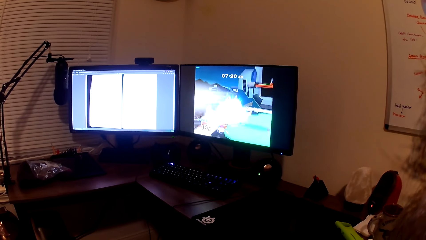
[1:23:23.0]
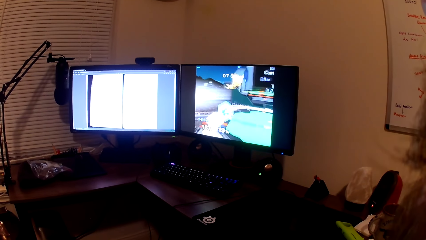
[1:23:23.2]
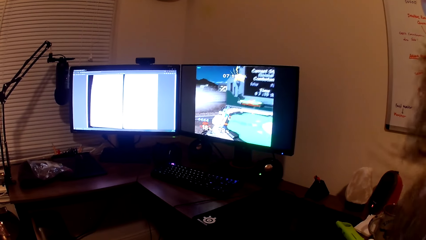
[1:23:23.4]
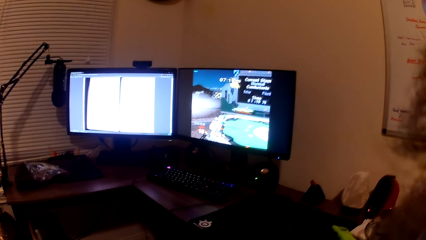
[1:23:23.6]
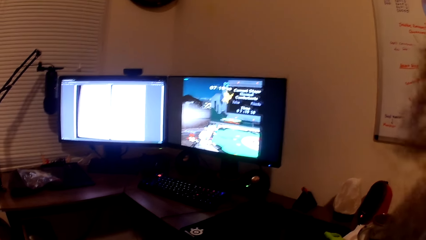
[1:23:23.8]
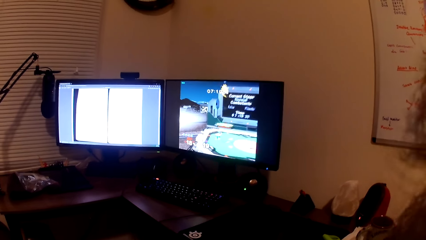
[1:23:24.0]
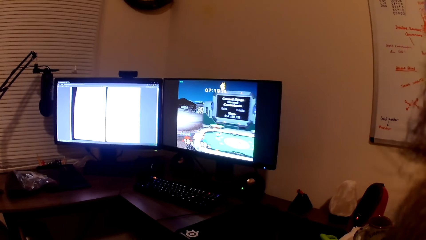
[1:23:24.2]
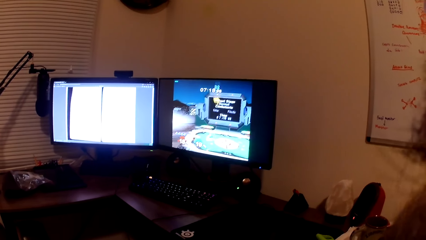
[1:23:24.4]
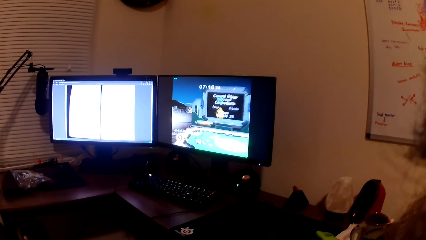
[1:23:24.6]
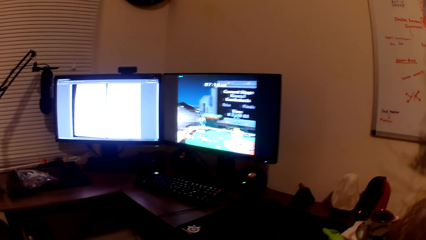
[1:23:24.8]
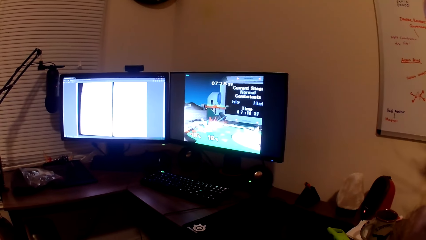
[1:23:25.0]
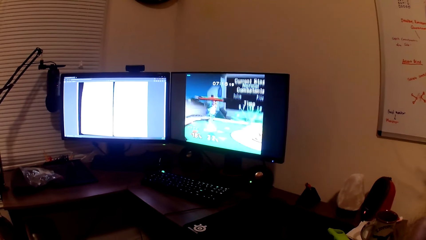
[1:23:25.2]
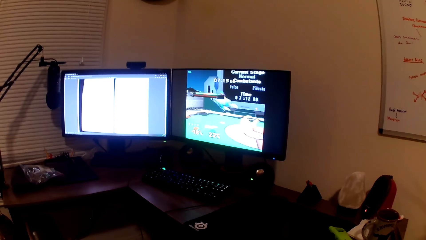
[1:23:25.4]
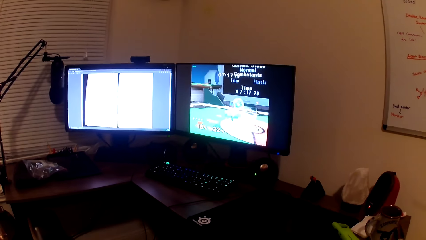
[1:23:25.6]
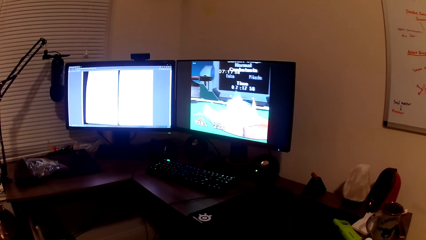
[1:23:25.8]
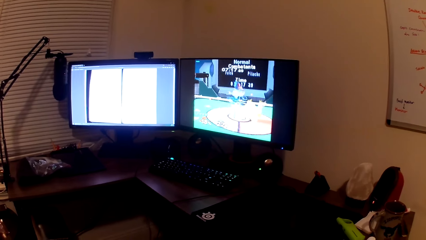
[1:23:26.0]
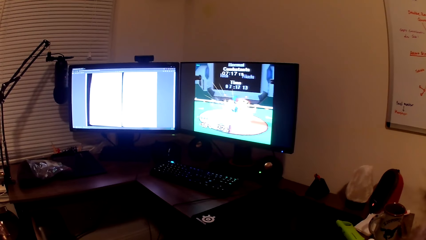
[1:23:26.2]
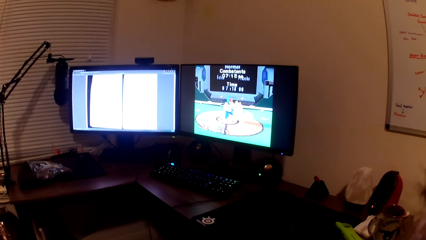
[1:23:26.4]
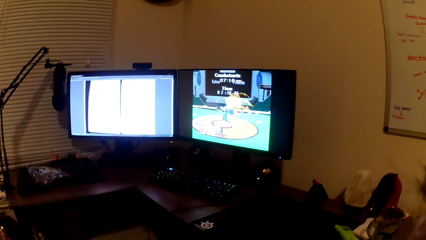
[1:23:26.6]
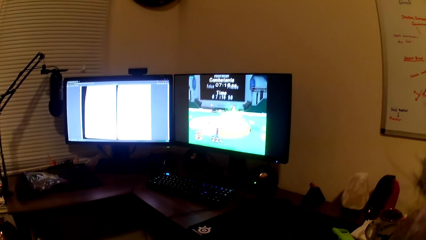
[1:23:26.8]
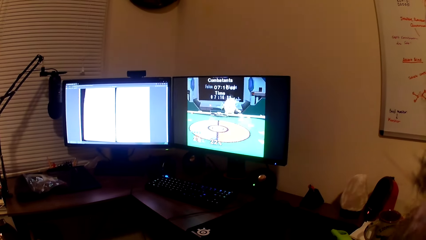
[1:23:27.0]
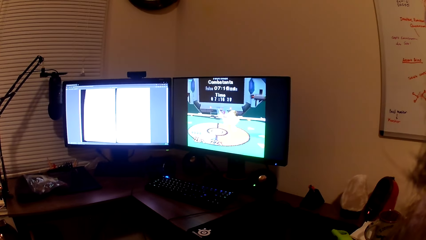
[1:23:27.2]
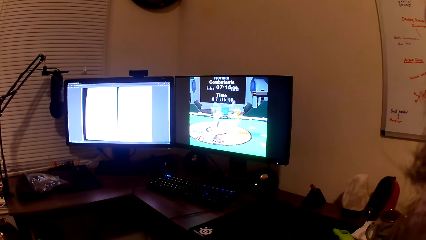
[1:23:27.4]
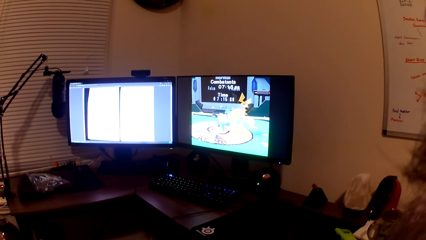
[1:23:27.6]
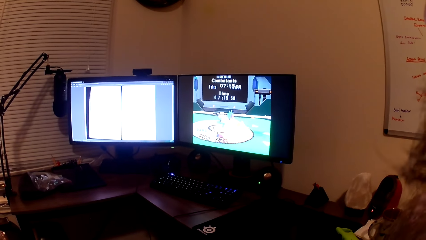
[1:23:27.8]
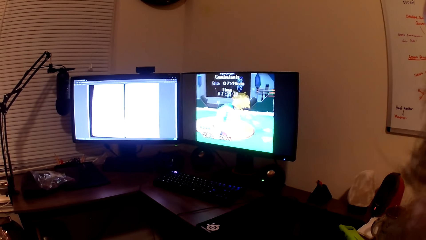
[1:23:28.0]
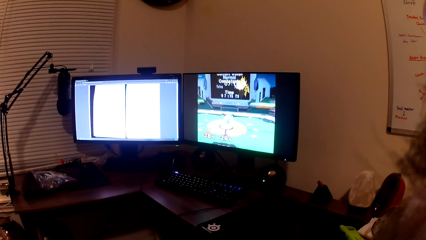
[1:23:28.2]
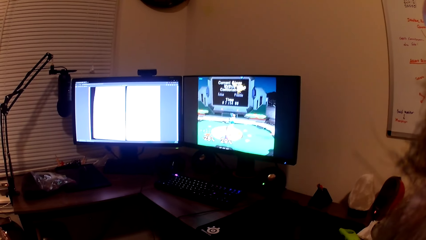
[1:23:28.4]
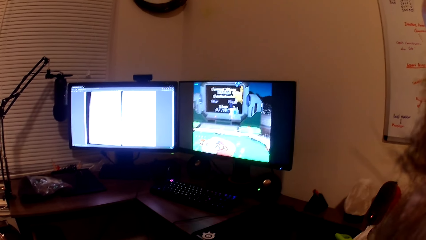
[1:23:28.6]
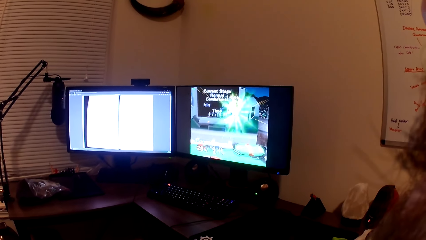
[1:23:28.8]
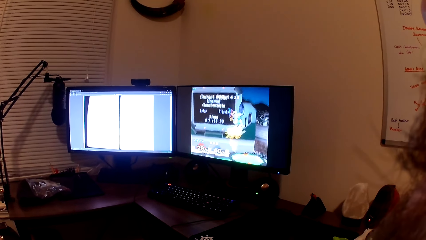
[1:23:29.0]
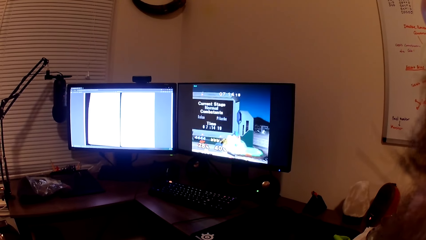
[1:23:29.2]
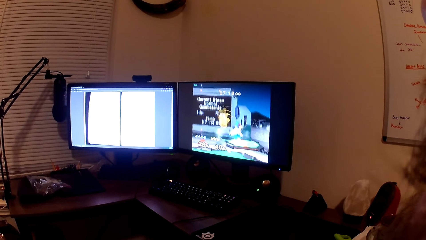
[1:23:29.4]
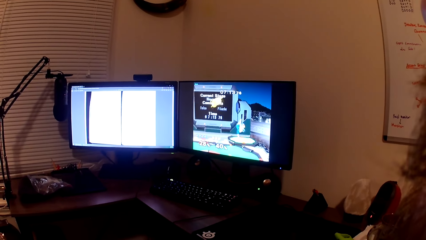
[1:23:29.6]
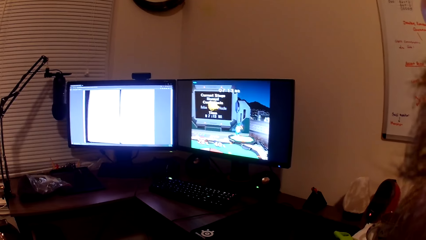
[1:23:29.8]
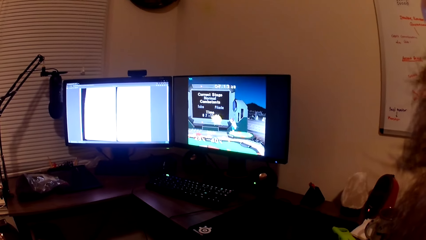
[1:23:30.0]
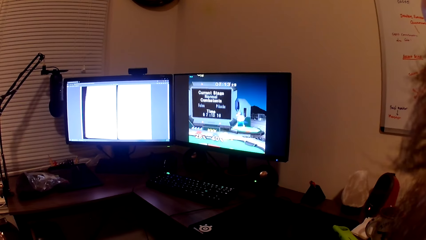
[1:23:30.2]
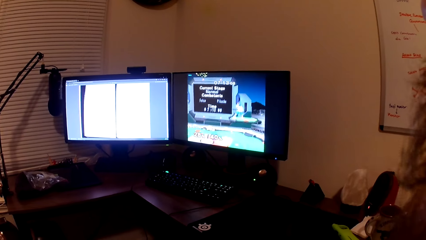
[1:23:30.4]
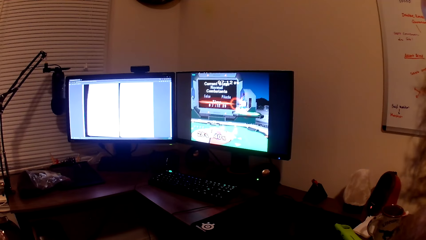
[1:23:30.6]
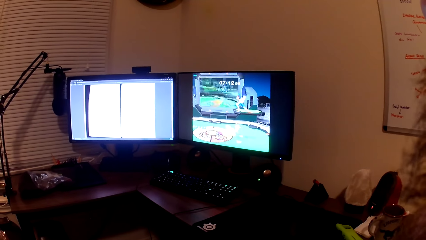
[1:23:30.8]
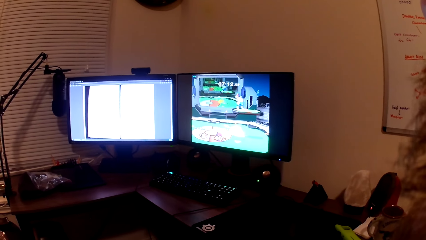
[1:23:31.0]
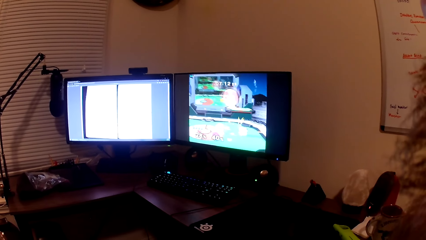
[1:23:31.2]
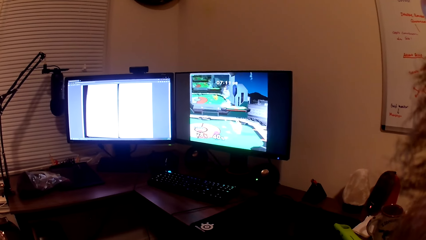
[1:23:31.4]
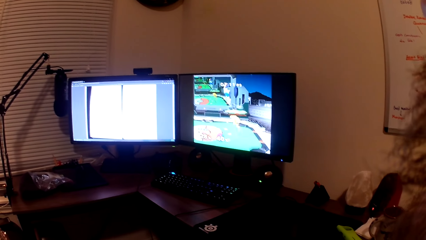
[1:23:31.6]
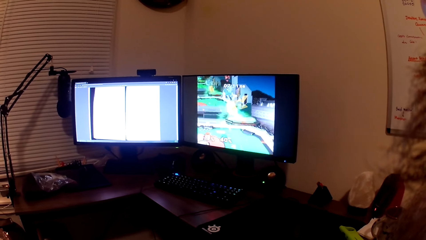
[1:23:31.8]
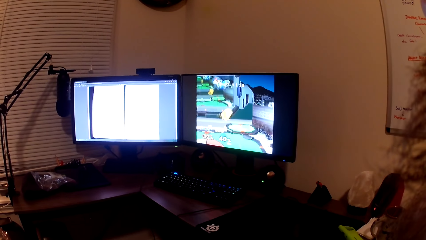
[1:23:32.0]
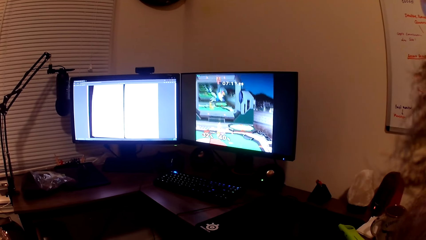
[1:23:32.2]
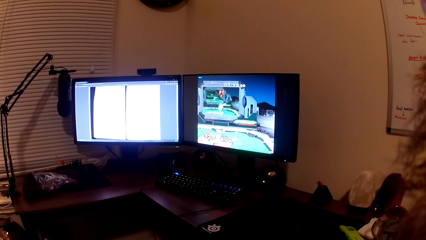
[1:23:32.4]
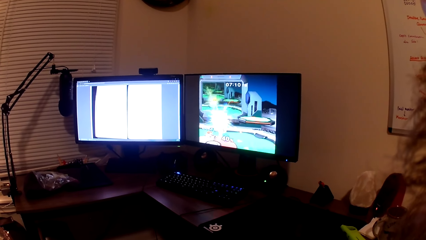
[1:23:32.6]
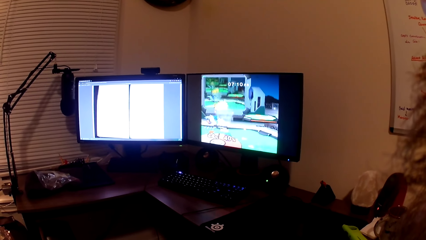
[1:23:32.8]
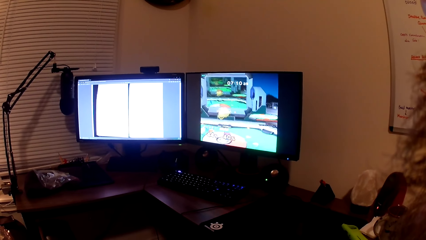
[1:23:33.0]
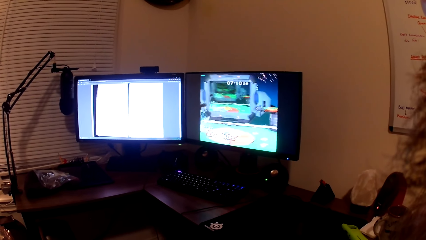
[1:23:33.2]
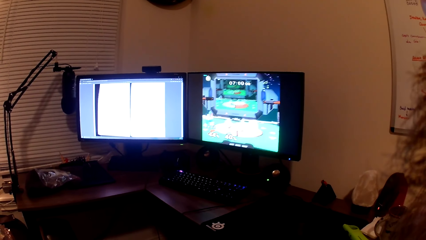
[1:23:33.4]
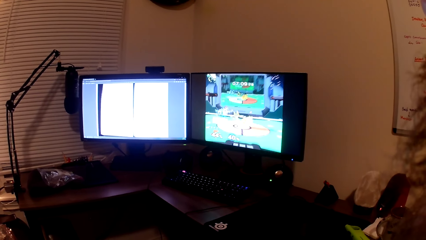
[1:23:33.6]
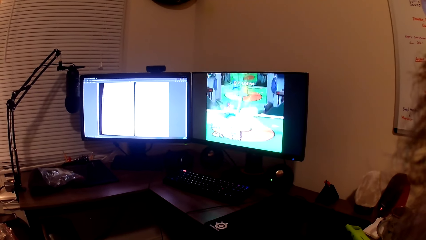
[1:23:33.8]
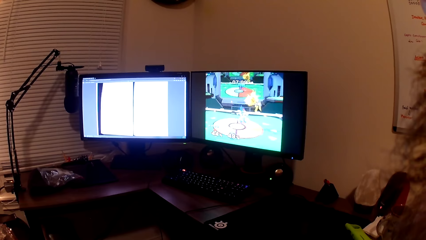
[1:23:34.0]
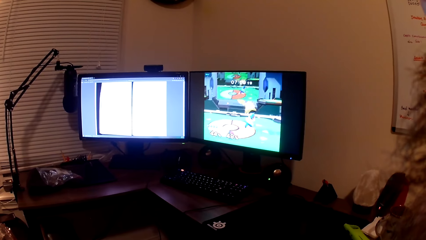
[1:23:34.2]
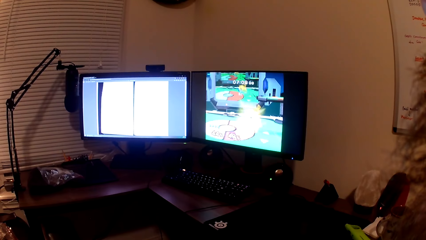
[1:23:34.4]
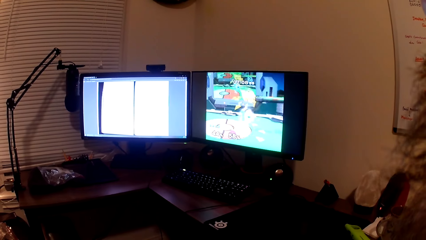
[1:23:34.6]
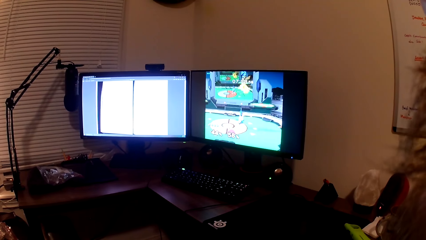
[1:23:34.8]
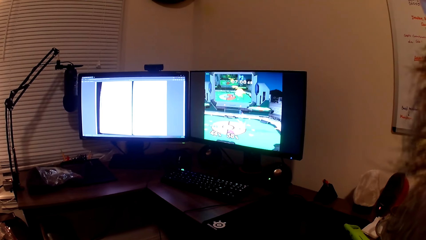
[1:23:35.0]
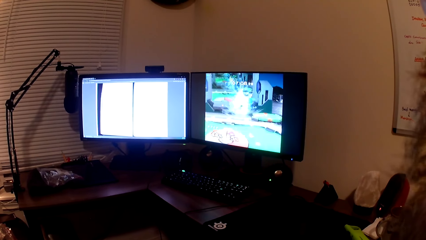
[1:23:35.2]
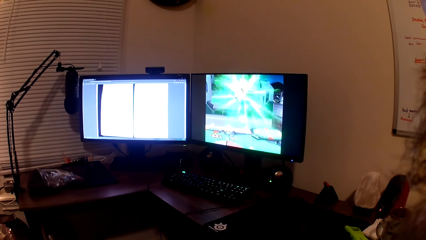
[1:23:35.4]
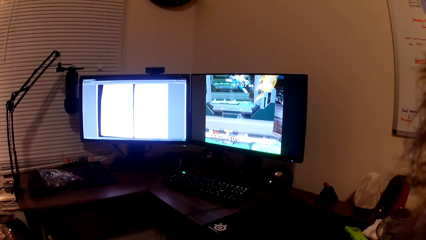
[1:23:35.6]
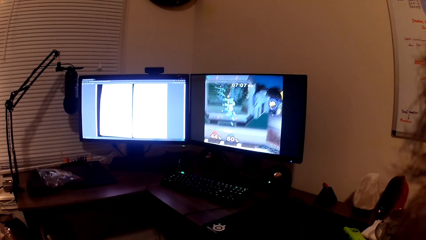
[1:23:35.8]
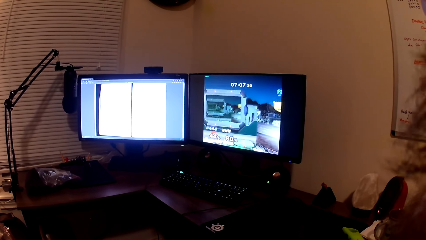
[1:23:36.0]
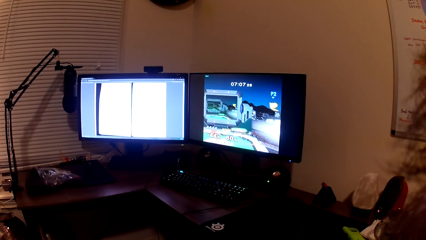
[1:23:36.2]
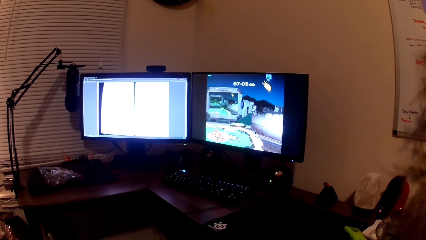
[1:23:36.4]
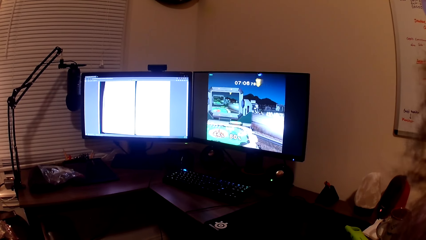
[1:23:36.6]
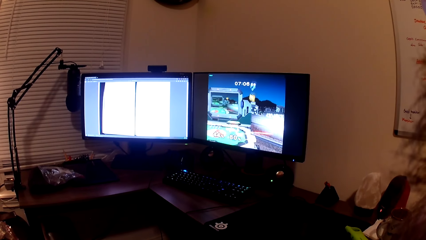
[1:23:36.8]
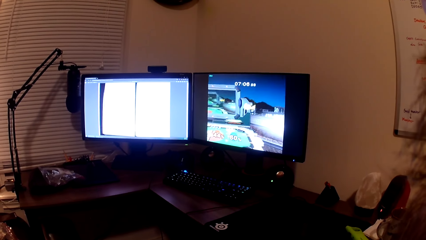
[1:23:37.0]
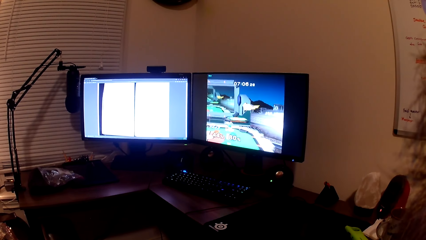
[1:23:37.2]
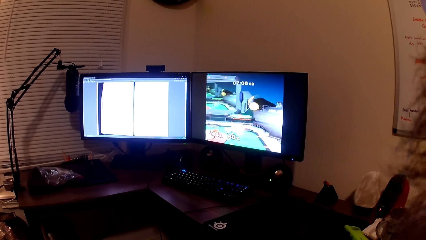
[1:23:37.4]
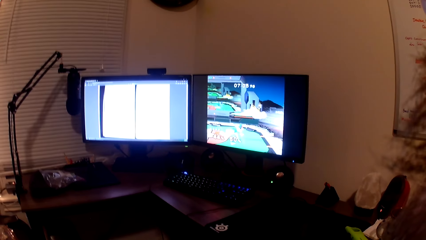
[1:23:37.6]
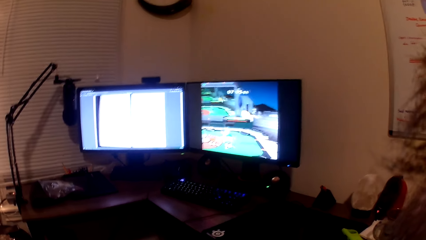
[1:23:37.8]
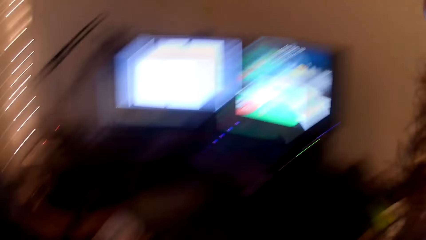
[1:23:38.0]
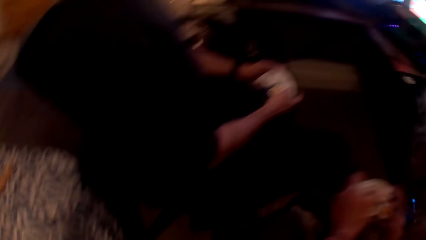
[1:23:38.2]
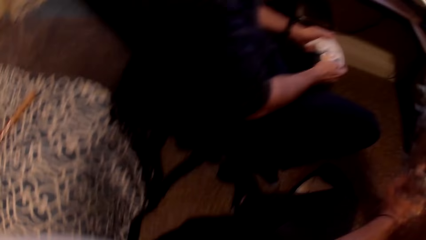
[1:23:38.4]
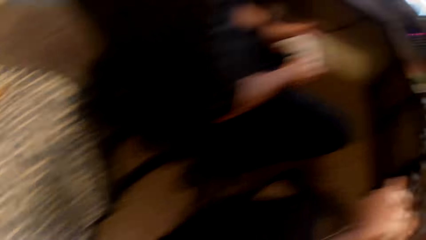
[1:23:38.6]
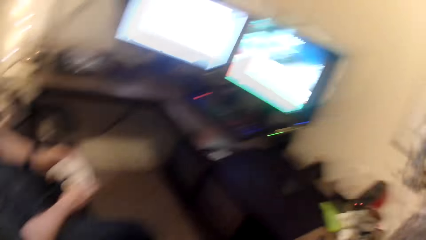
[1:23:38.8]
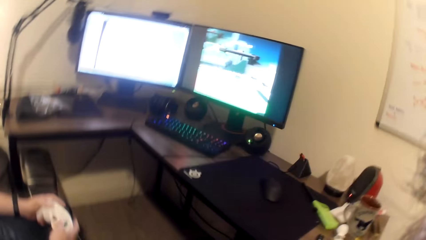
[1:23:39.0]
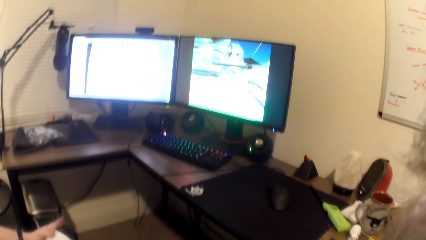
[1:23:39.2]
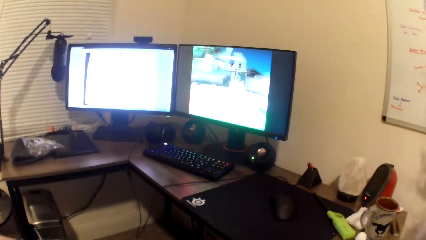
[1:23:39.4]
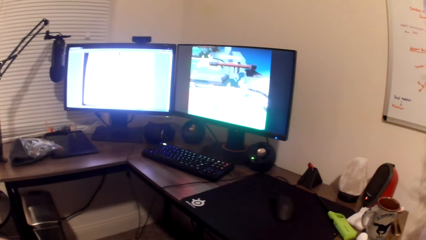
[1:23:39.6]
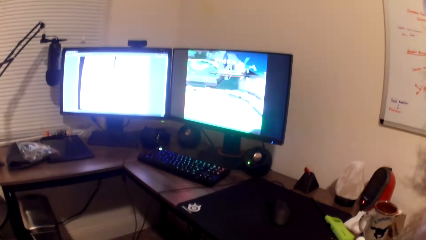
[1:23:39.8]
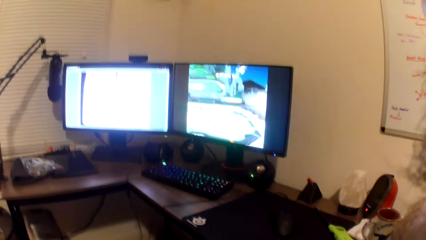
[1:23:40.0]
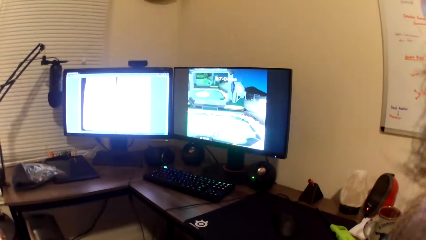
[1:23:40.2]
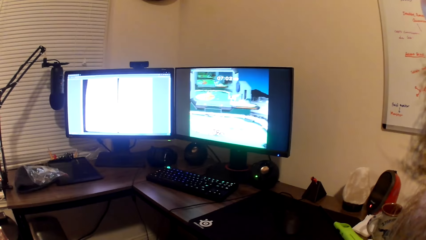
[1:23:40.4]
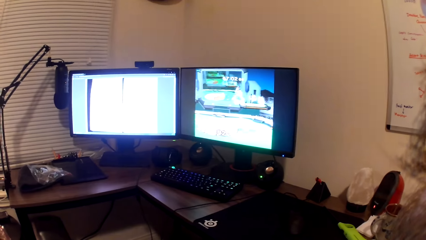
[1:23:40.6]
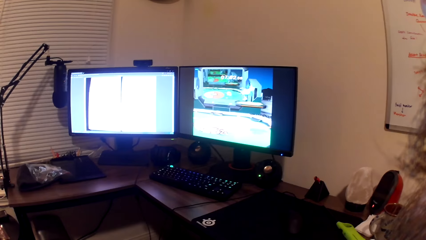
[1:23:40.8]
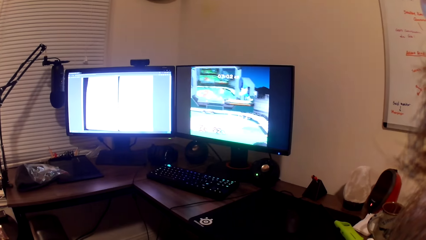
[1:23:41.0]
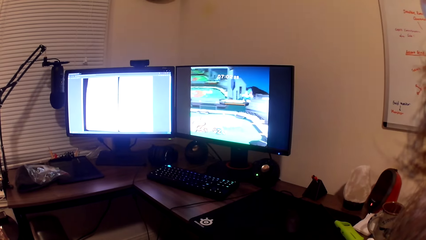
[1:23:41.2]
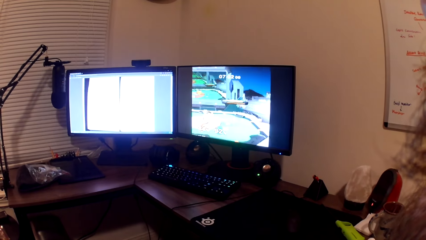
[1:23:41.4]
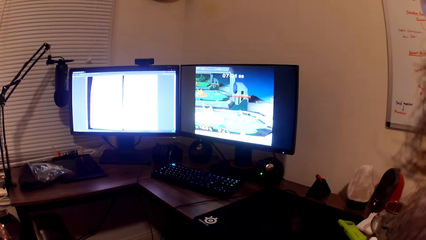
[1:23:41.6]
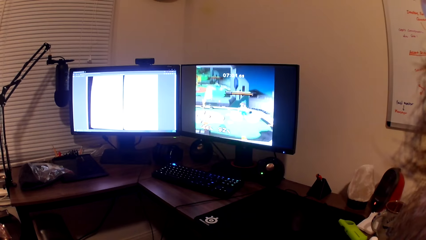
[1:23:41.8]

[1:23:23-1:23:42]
The camera wearer converses with a man. They play the computer game with the man. They converse with the man. They look aside. They play the computer game with the man.
